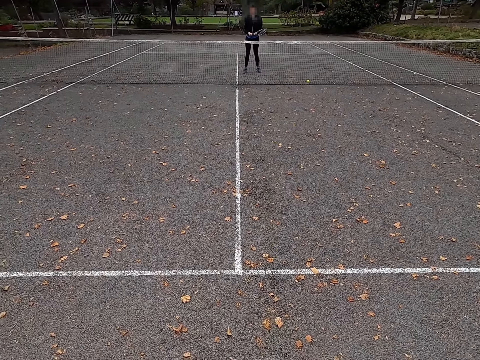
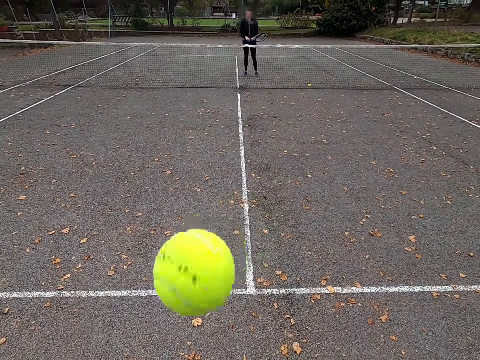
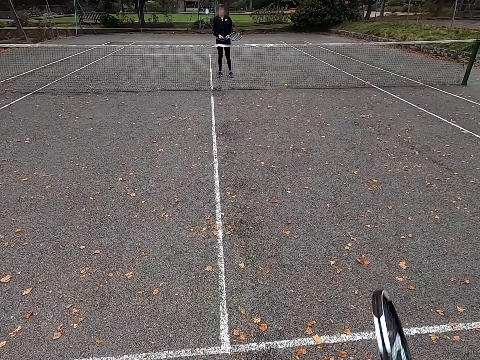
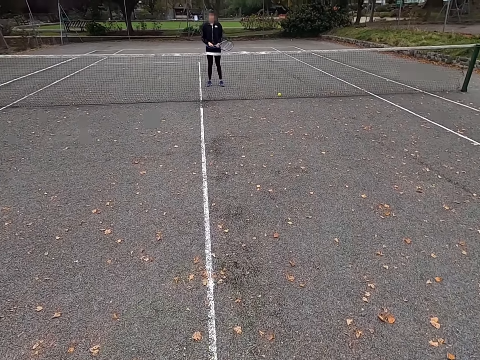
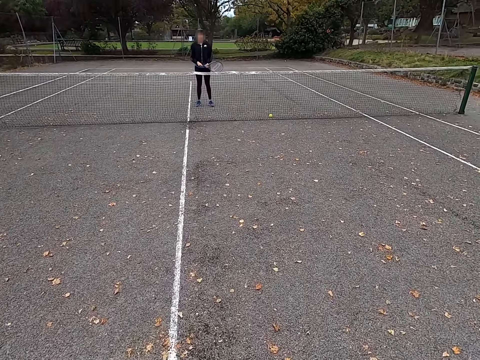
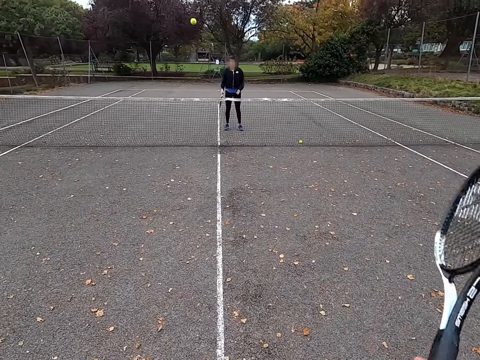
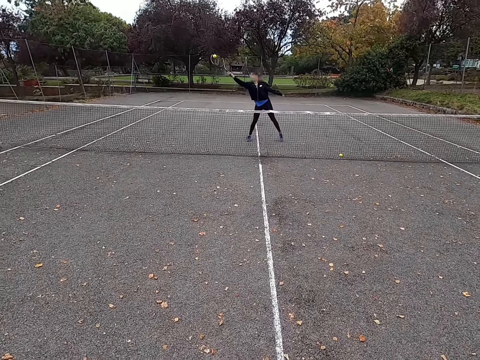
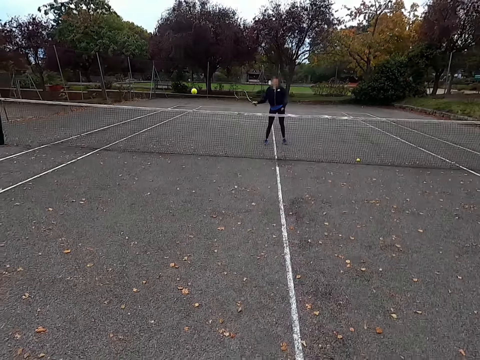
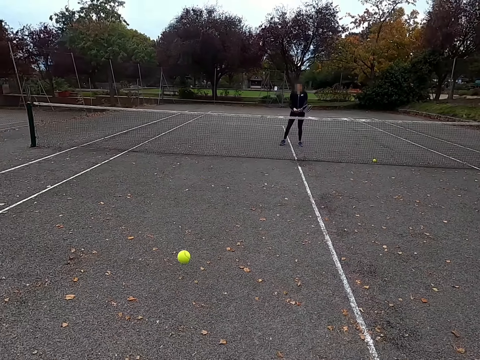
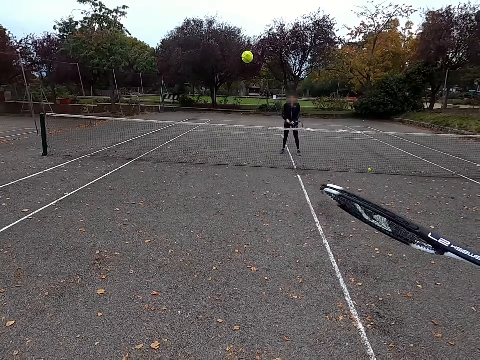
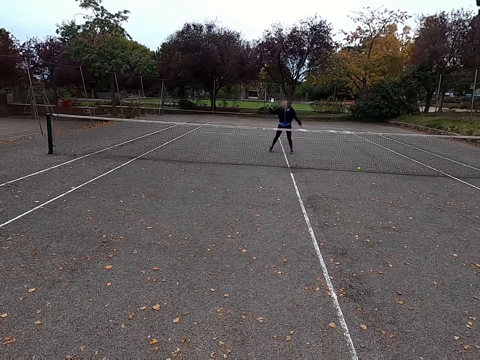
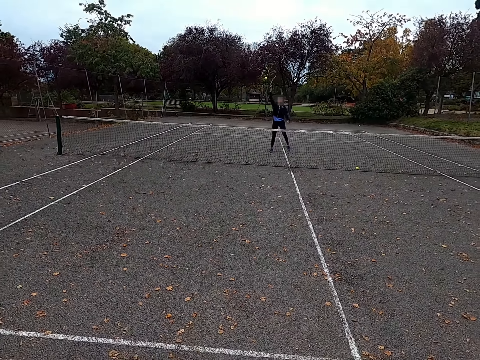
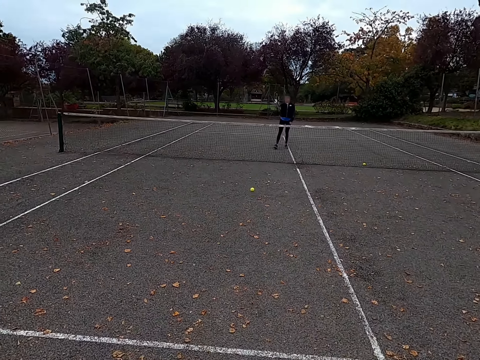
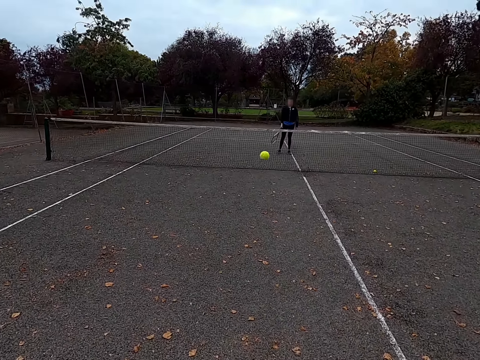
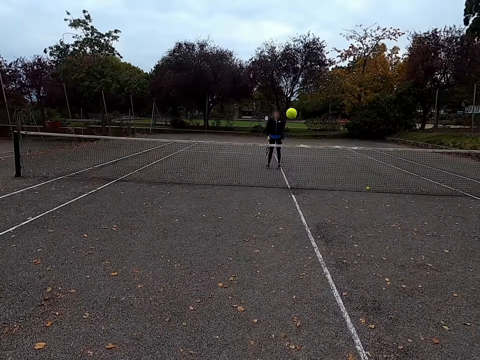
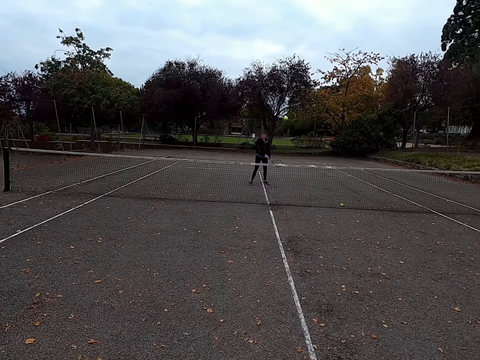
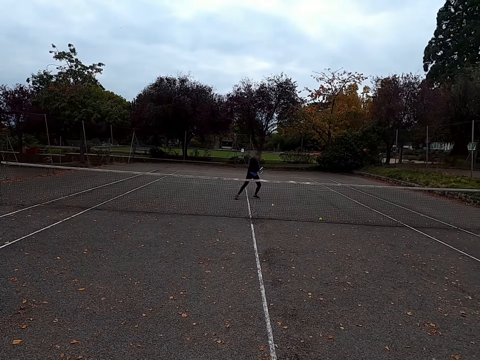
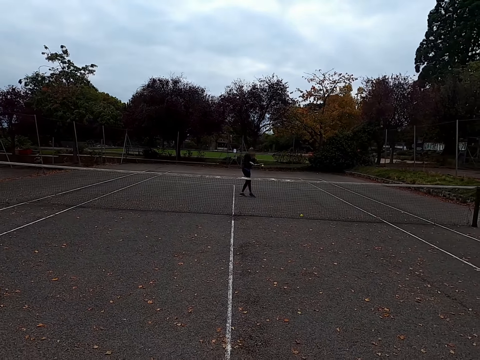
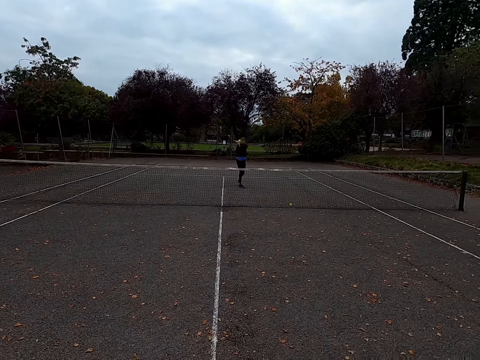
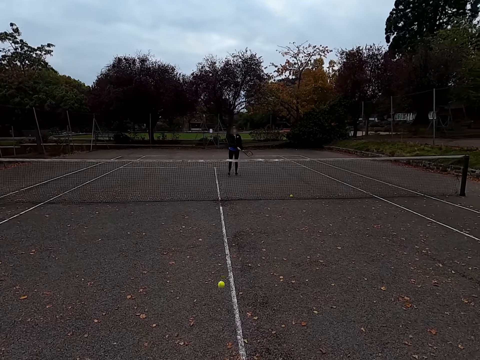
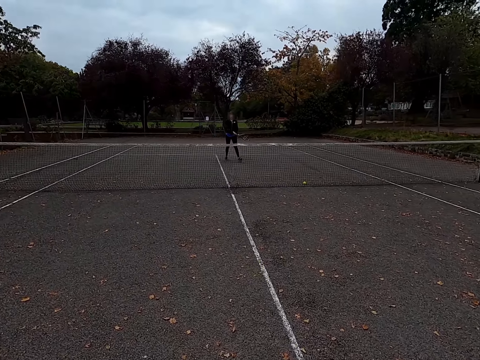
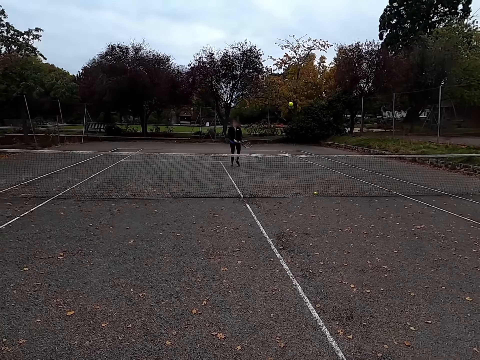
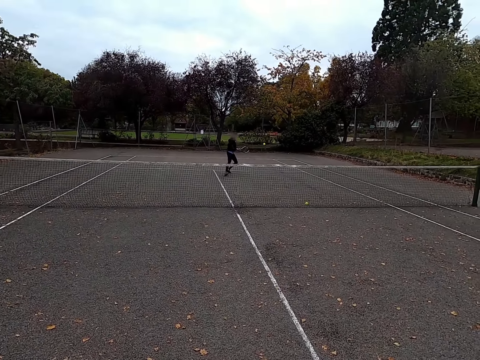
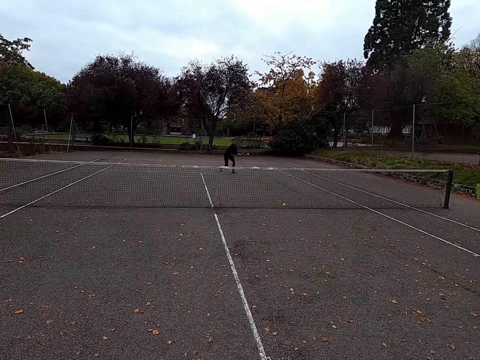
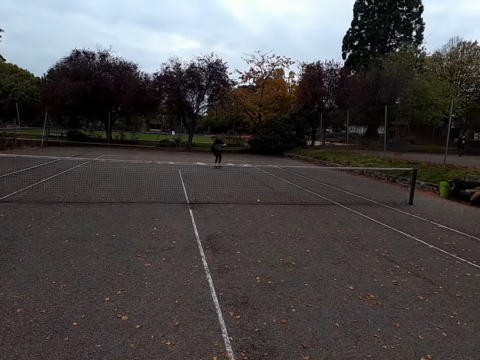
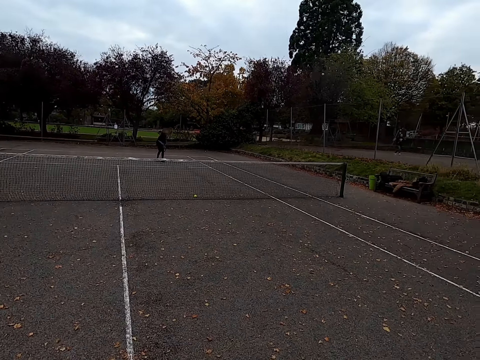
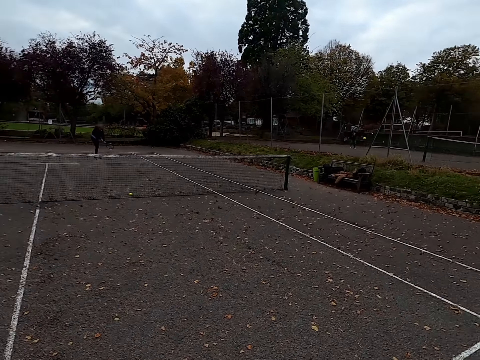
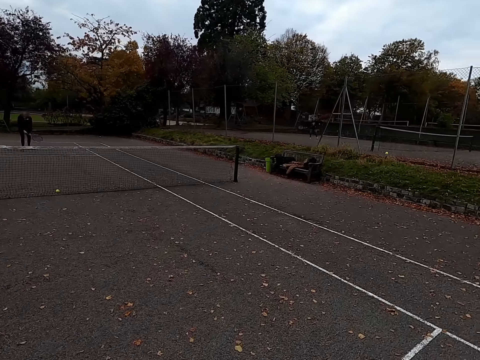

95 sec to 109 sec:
The camera wearer walks around the tennis court. They play lawn tennis with a woman. They kick the tennis ball. The woman kicks the tennis ball. The camera wearer kicks the tennis ball. The woman kicks the tennis ball. The camera wearer kicks the tennis ball. The woman kicks the tennis ball. The camera wearer kicks the tennis ball. The woman kicks the tennis ball.

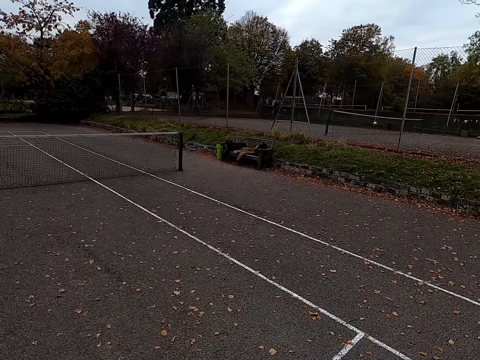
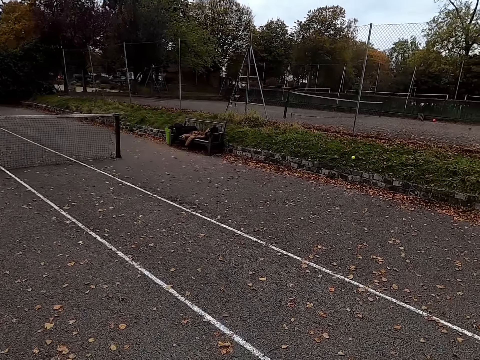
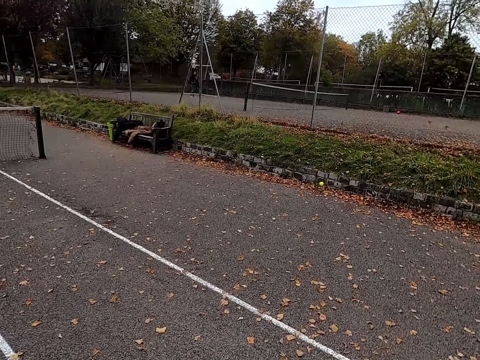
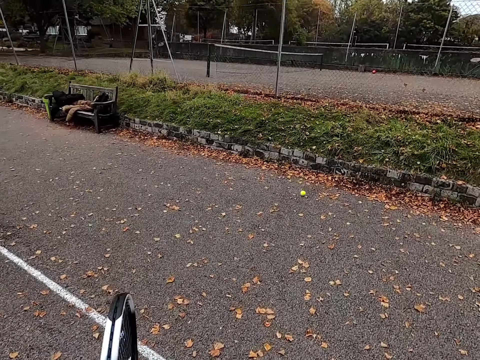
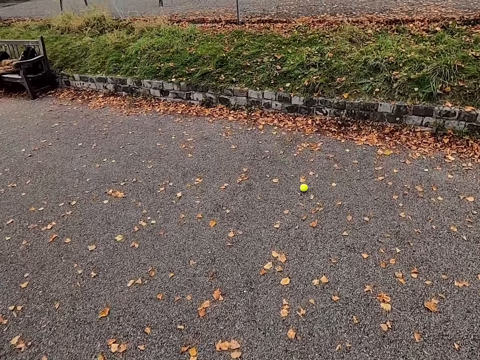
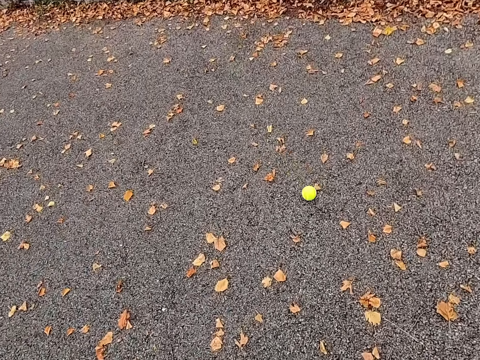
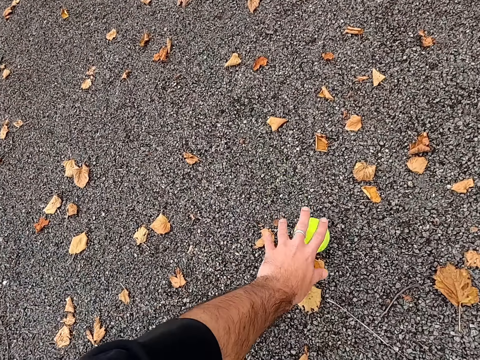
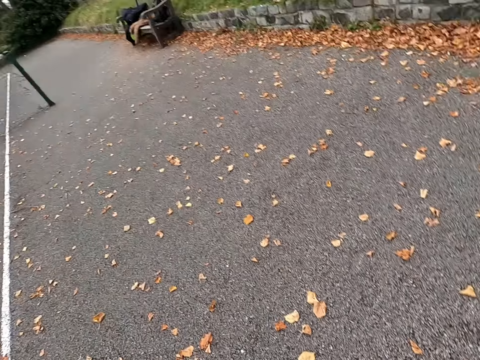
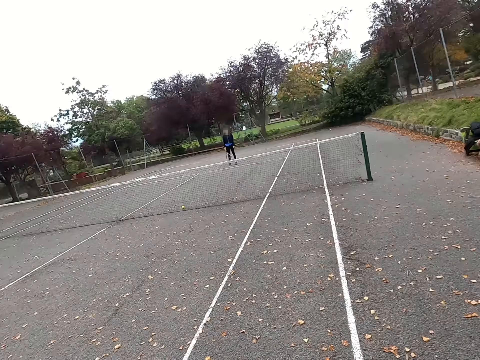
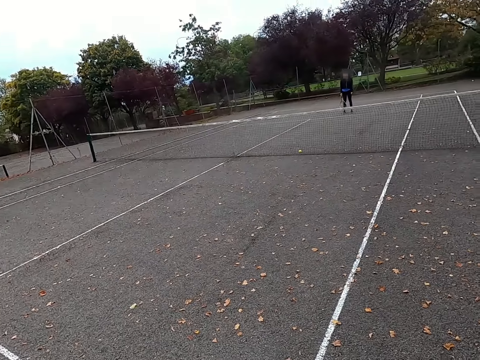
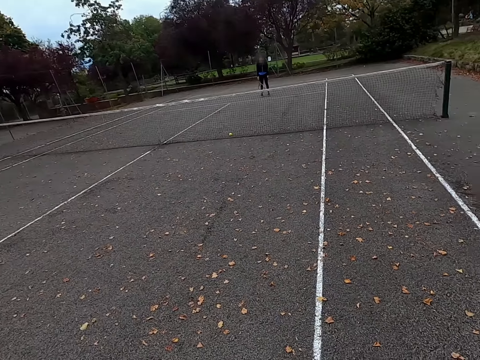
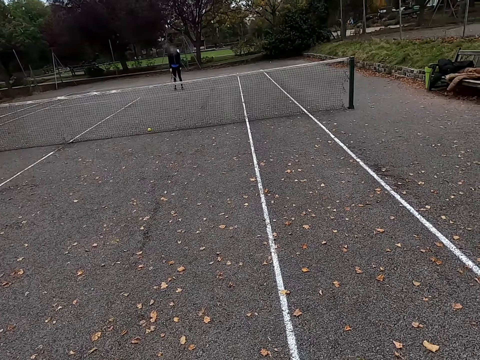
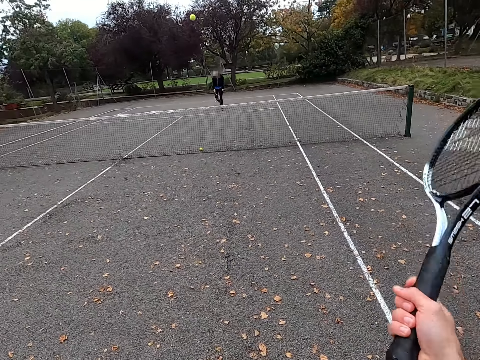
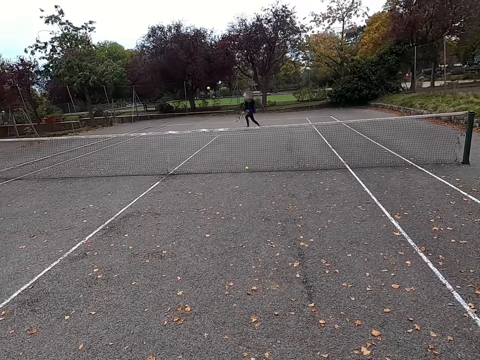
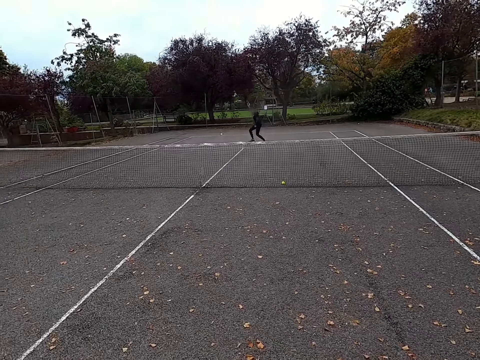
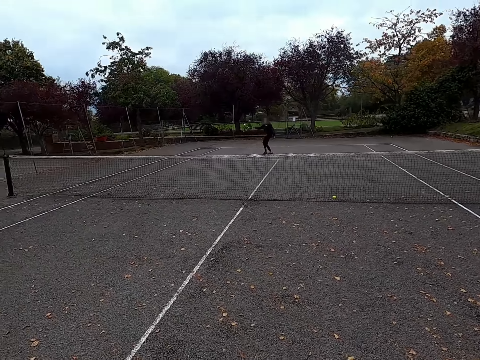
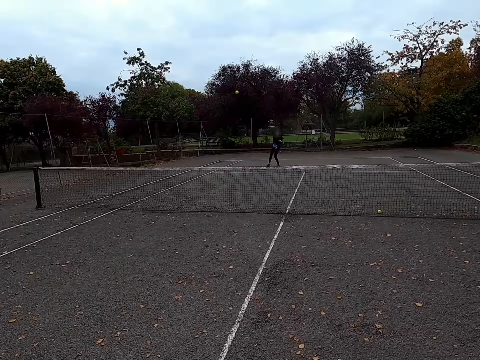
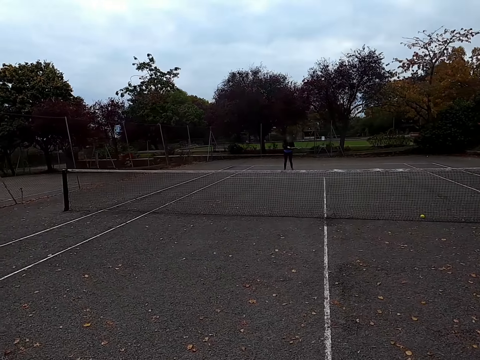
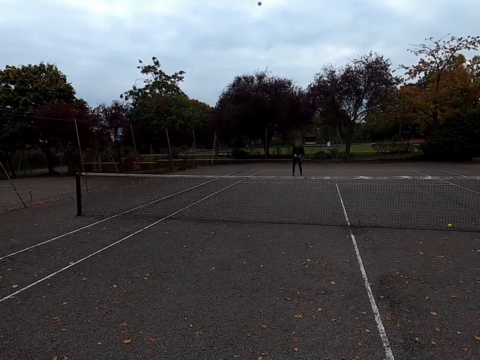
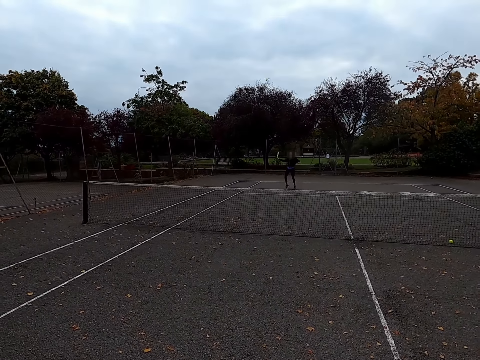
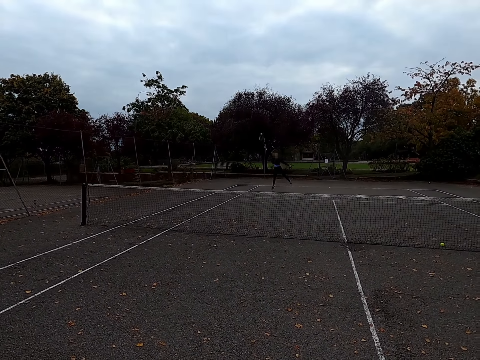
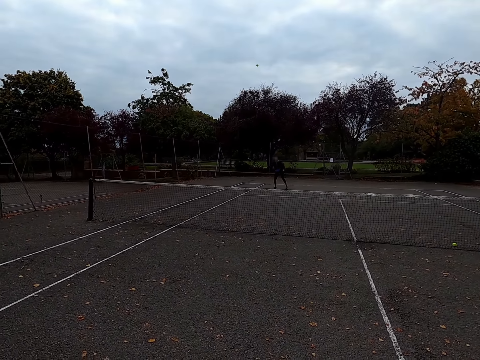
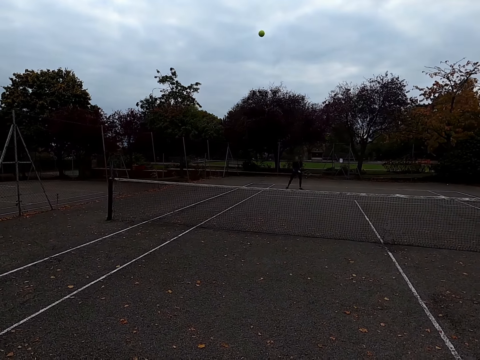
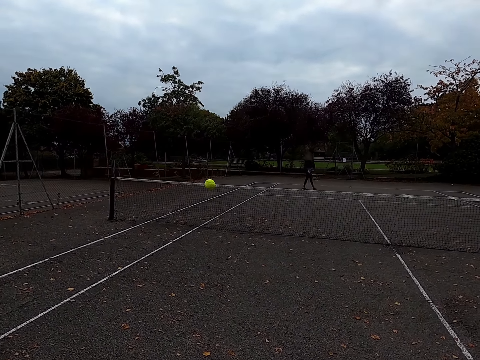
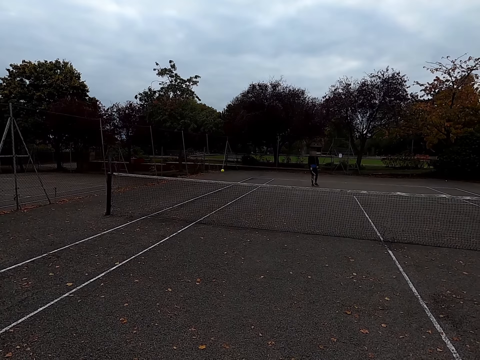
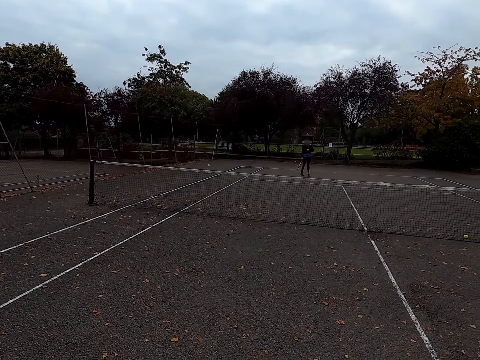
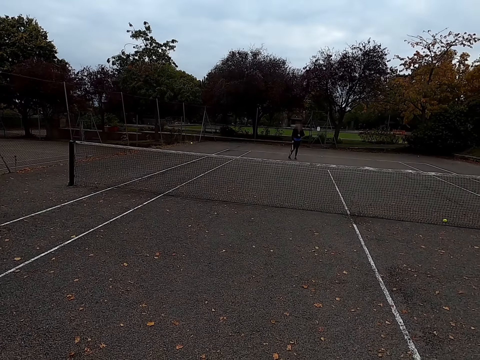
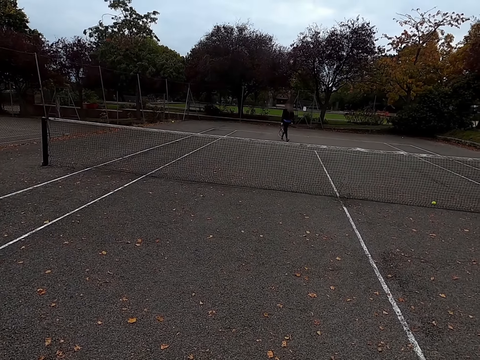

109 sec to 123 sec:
The camera wearer walks around the tennis court. They pick up the tennis ball. They walk around the tennis court. They play lawn tennis with a woman. They kick the tennis ball. The woman kicks the tennis ball. The camera wearer kicks the tennis ball. The woman kicks the tennis ball. The camera wearer kicks the tennis ball.
